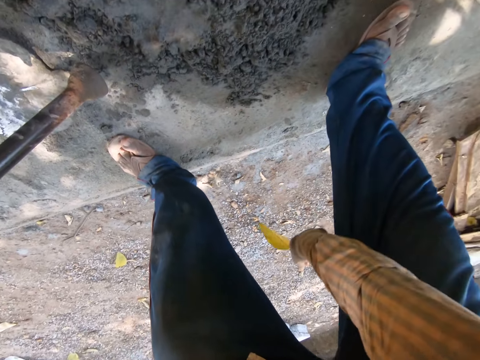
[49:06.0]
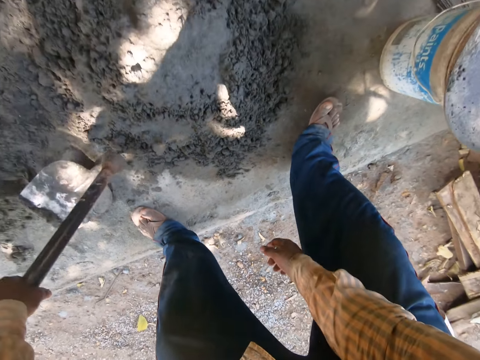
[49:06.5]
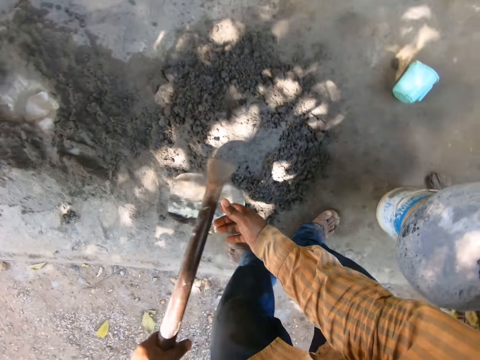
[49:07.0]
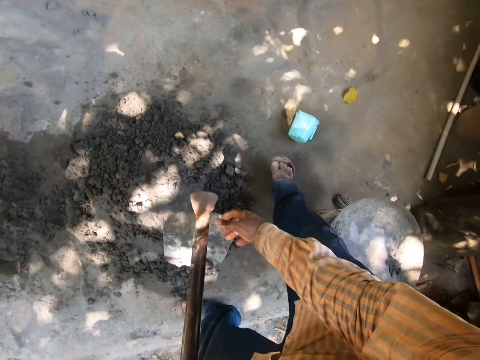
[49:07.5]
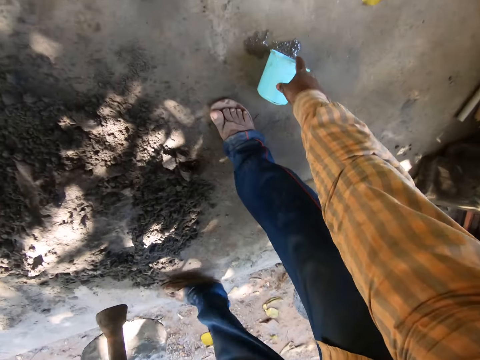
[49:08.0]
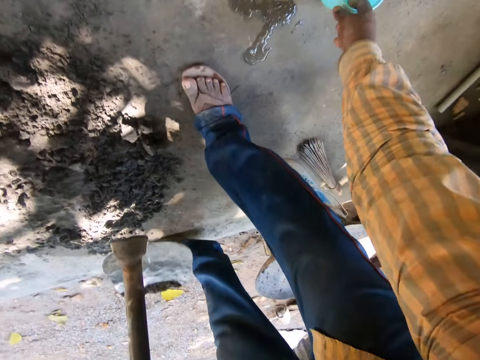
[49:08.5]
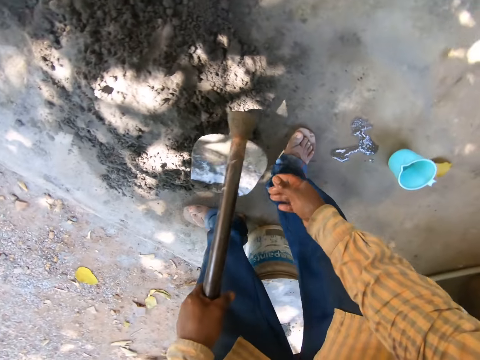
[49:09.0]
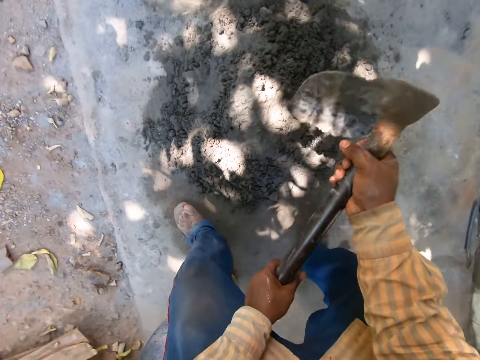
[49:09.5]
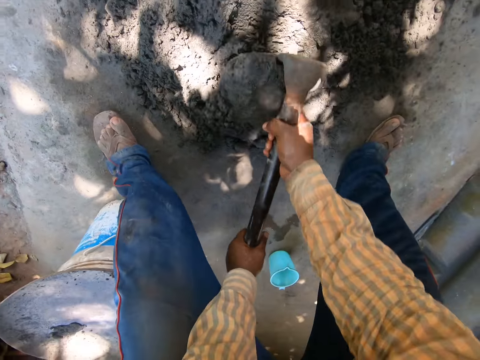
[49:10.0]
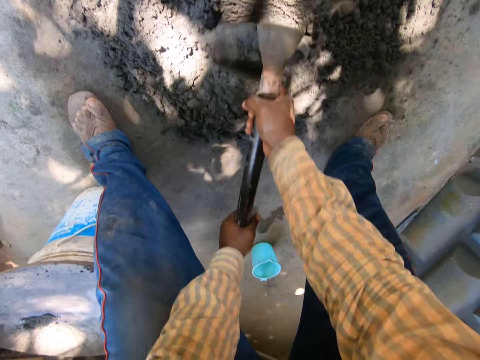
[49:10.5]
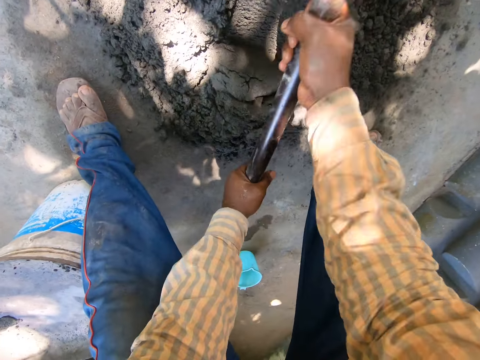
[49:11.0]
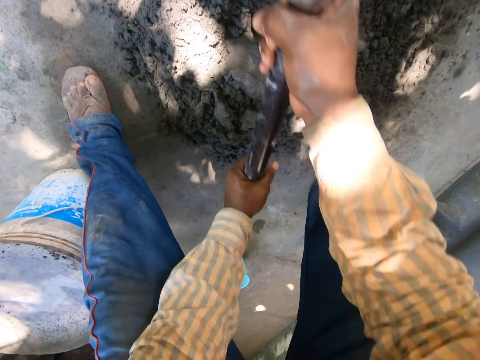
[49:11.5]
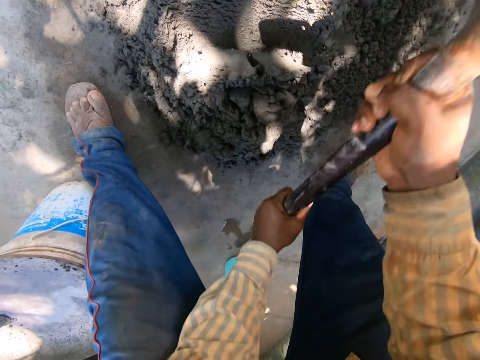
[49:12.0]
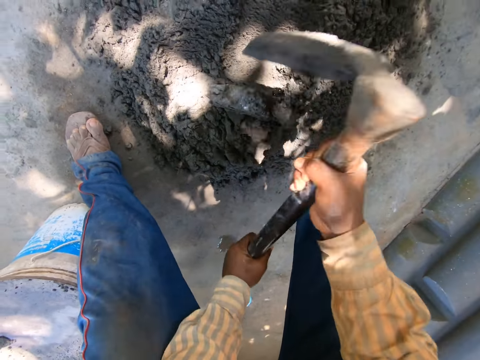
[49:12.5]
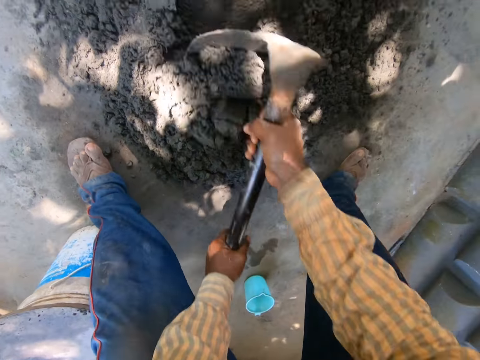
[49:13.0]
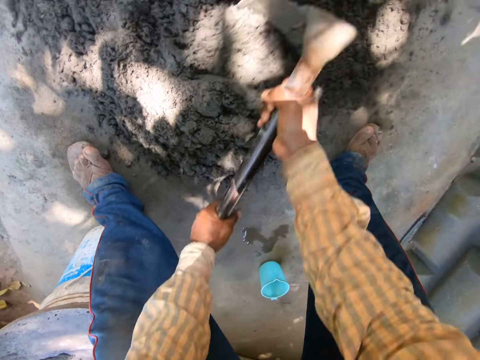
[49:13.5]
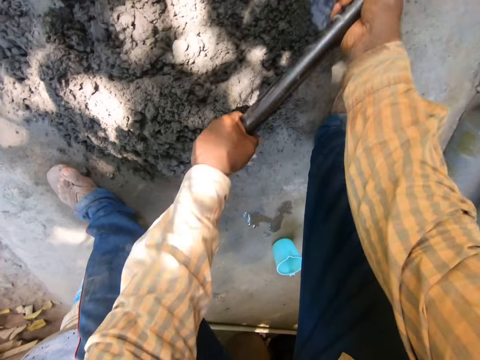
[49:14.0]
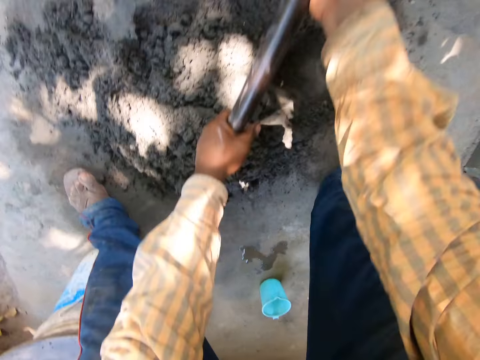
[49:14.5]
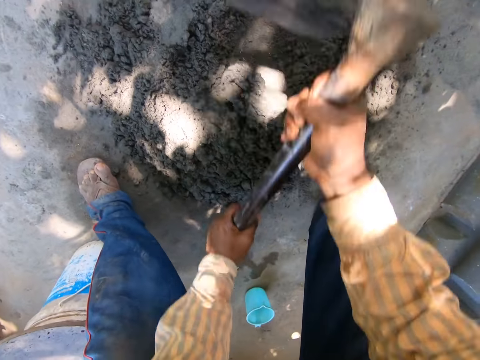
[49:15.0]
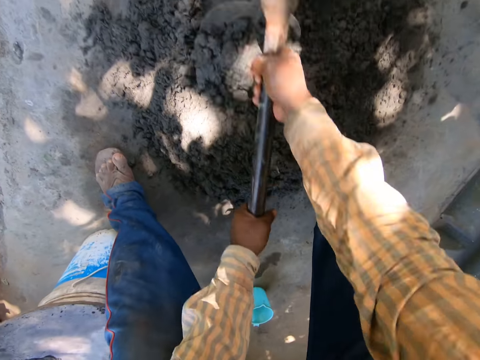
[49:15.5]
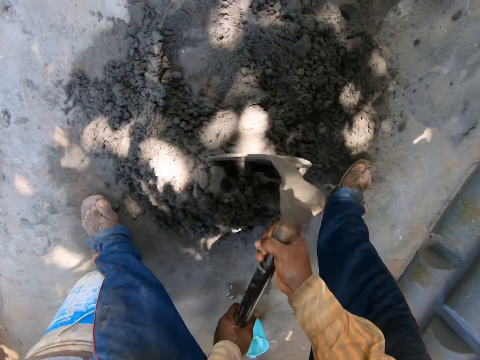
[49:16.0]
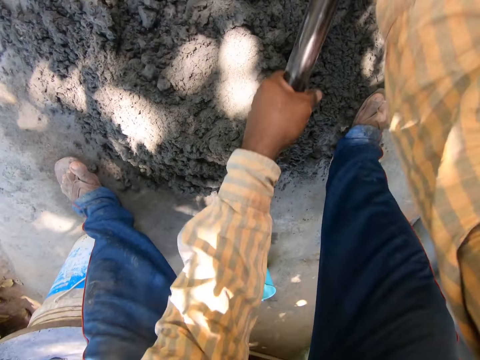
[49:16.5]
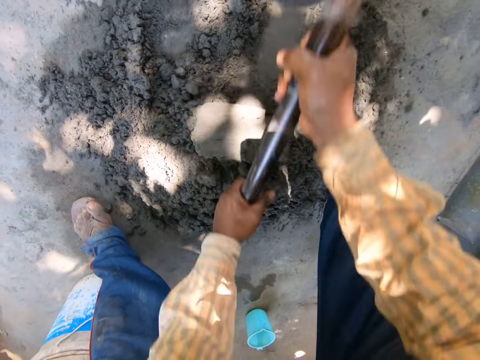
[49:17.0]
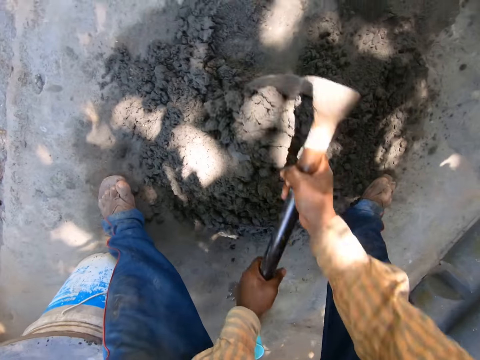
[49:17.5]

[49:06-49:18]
The camera wearer throws the leaf on the floor with his right hand. He holds the hoe with both hands. He picks up the bowl on the floor with his right hand. He gathers the mixed cement on the floor with the hoe in both hands. He mixes the sand.

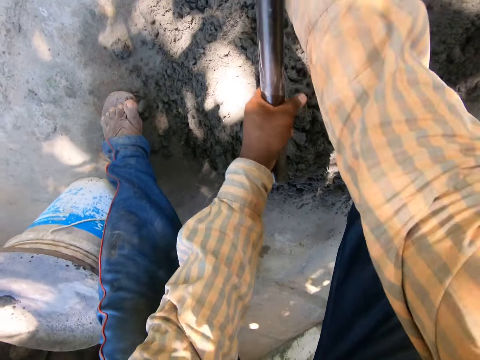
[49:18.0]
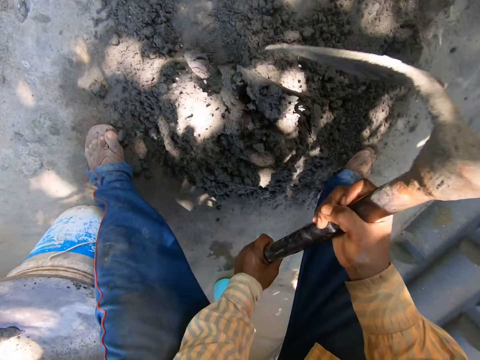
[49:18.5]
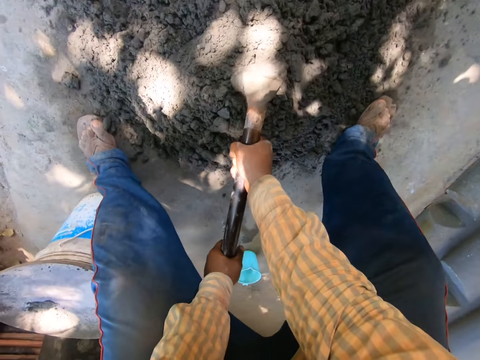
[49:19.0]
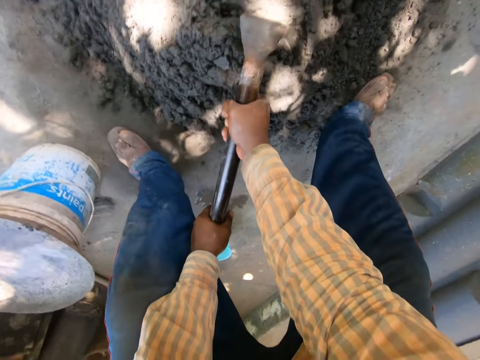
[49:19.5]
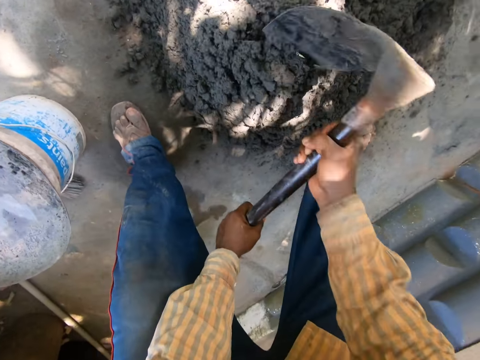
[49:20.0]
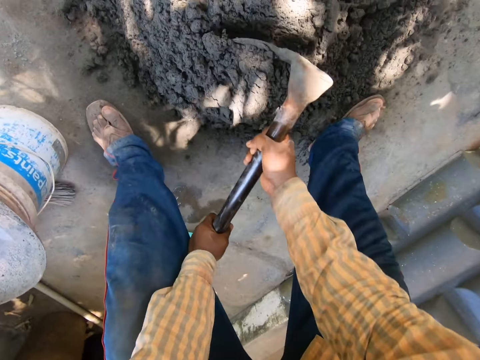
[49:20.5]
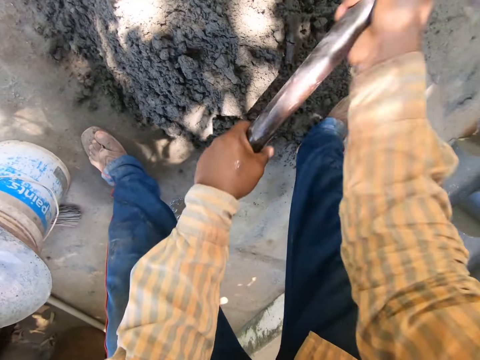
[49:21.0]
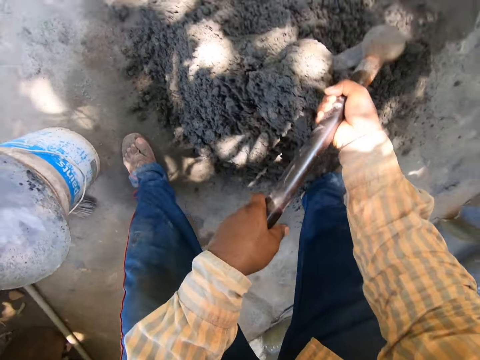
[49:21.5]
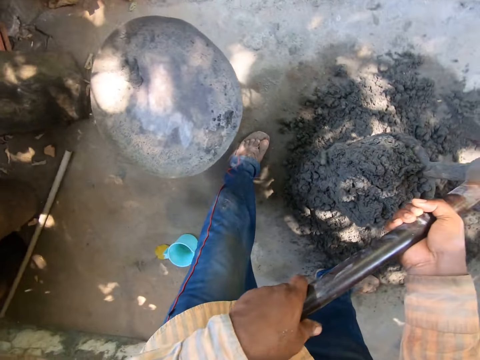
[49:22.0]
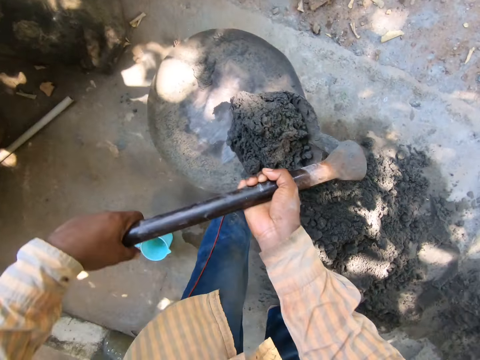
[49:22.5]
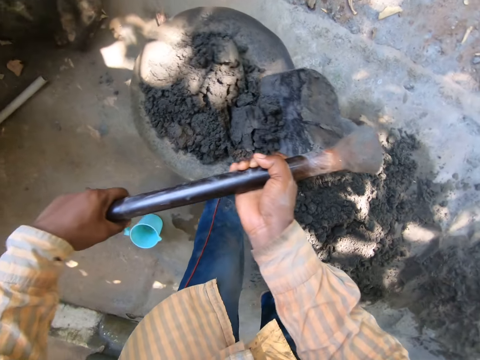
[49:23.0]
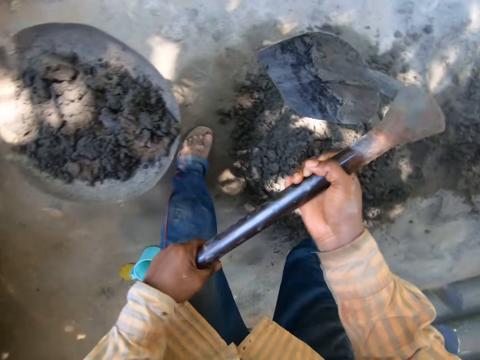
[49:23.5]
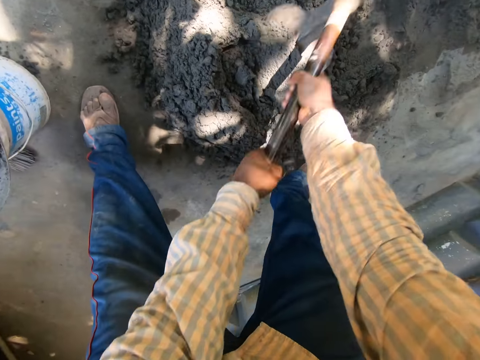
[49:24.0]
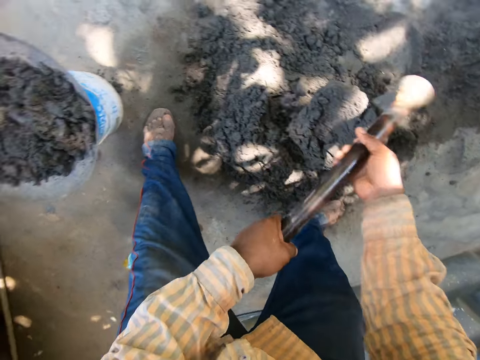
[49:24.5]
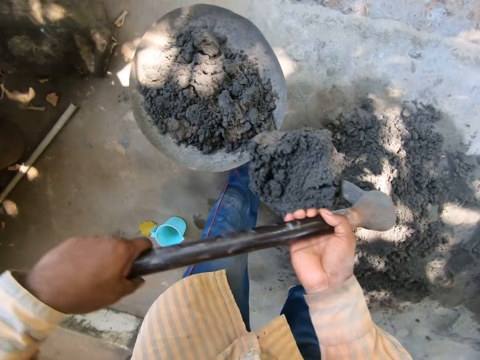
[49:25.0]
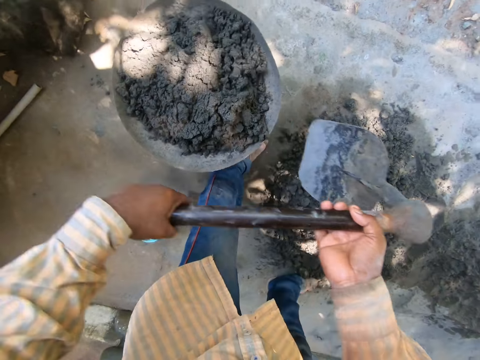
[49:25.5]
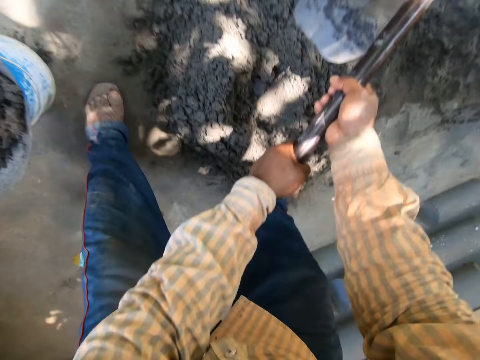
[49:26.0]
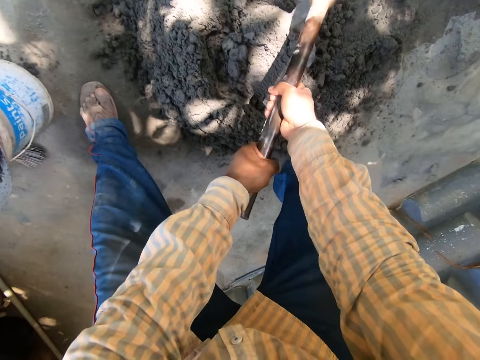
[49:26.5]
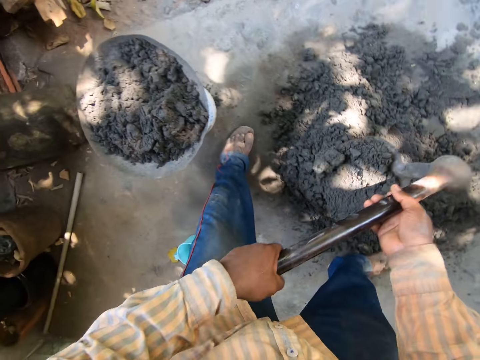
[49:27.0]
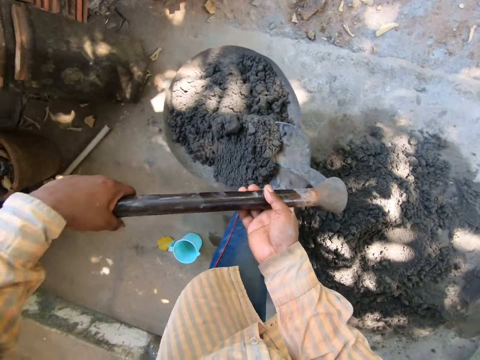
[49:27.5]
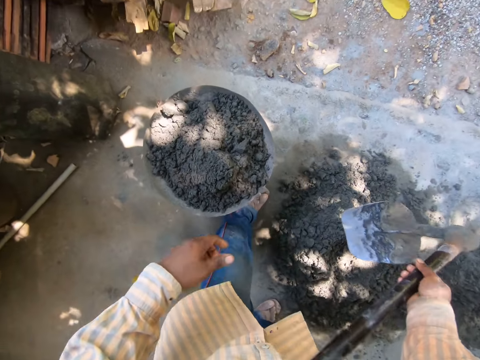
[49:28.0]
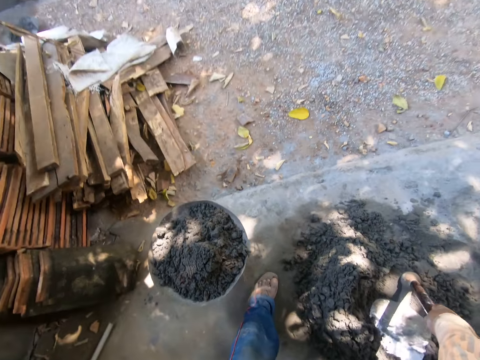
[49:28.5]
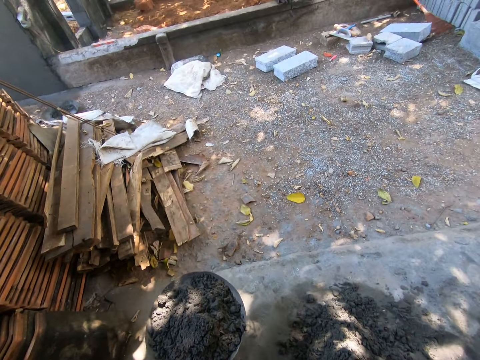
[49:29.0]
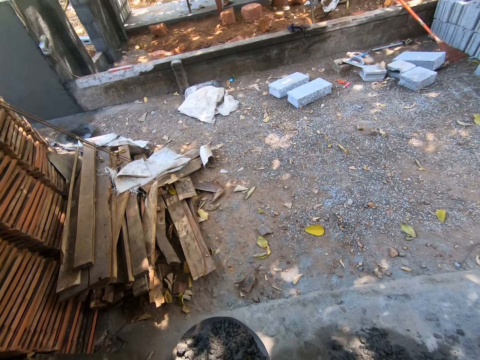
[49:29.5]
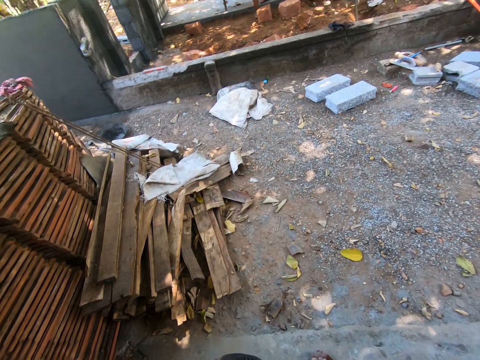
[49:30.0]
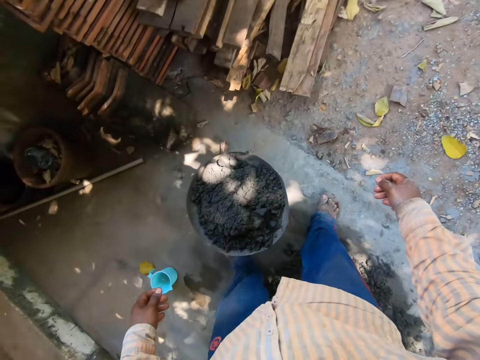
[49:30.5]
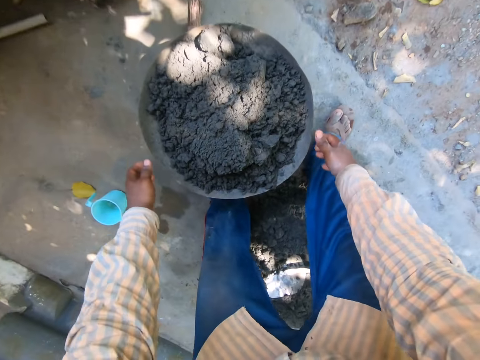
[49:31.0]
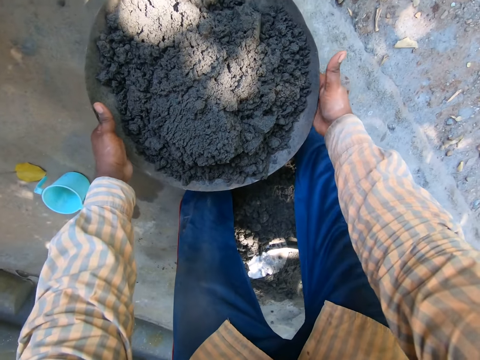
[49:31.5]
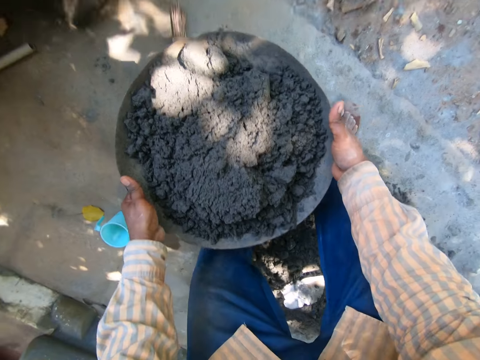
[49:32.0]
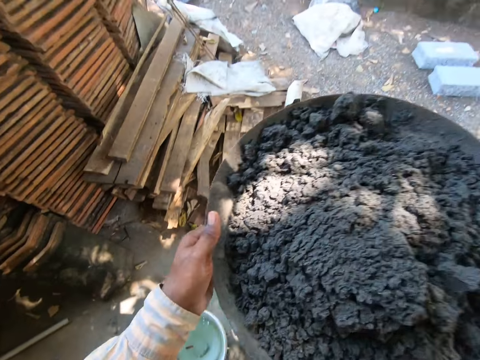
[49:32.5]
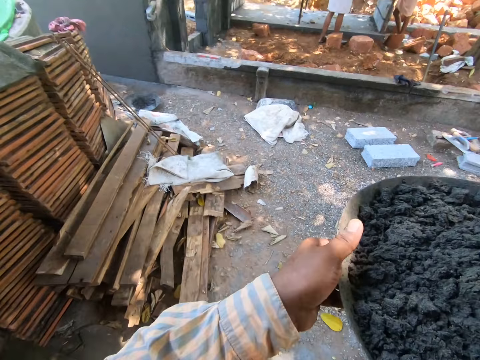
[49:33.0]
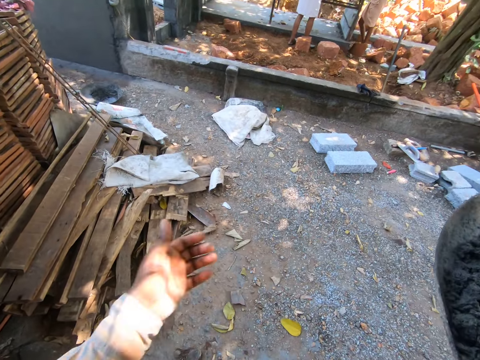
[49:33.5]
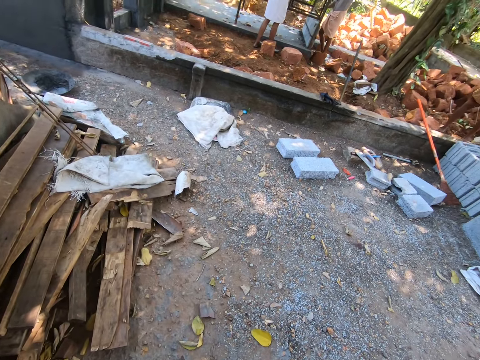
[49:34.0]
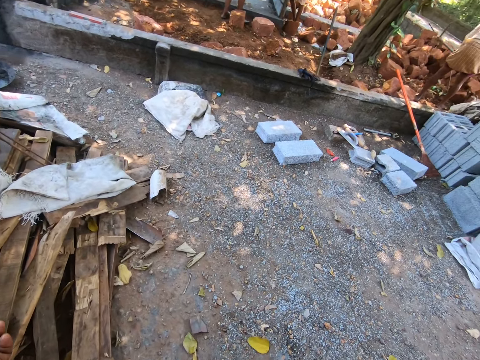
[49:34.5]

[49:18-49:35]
The camera wearer carries mixed cement from the floor with the hoe in both hands. He drops the mixed cement in the head pan on the bucket on the floor with the hoe in both hands. He carries mixed cement from the floor with the hoe in both hands. He drops the mixed cement in the head pan on the bucket on the floor with the hoe in both hands. He carries mixed cement from the floor with the hoe in both hands. He drops the mixed cement in the head pan on the bucket on the floor with the hoe in both hands. He drops the hoe on the mixed cement on the floor with his right hand. He carries the head pan from the bucket on the floor with both hands. He picks up a bowl shaped container.
